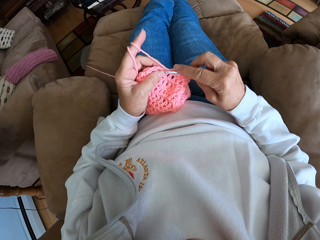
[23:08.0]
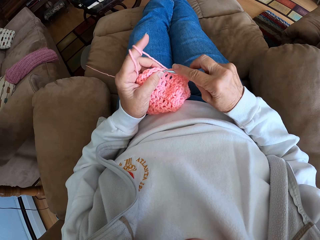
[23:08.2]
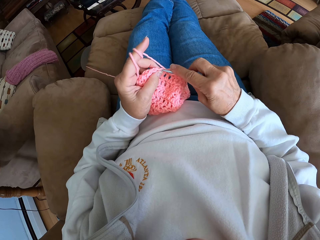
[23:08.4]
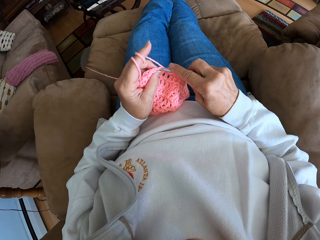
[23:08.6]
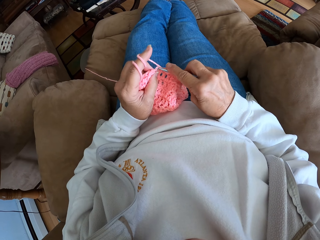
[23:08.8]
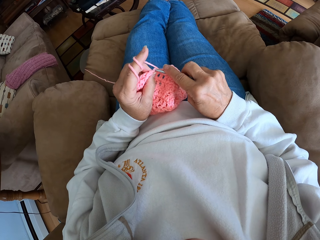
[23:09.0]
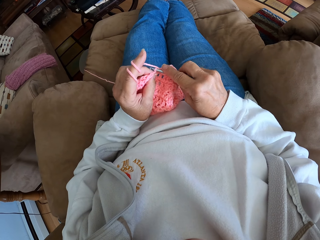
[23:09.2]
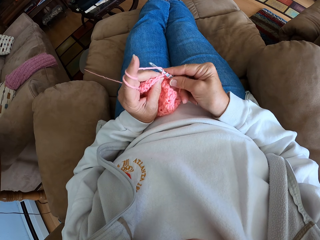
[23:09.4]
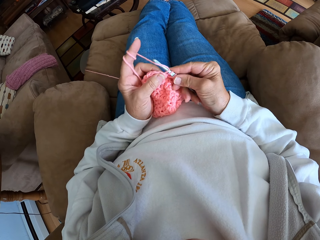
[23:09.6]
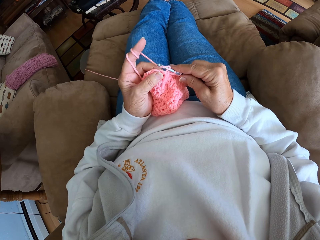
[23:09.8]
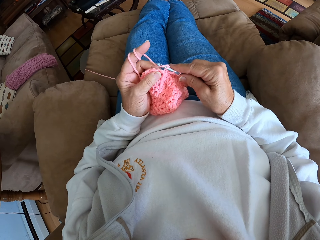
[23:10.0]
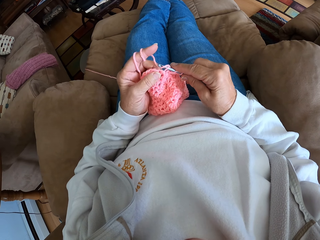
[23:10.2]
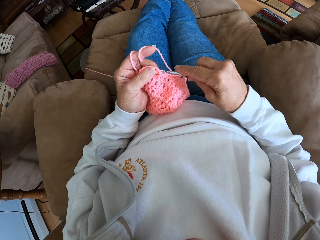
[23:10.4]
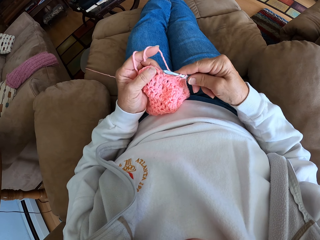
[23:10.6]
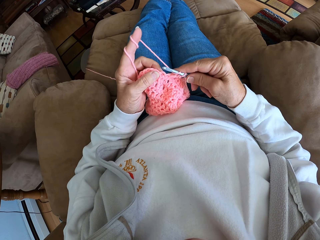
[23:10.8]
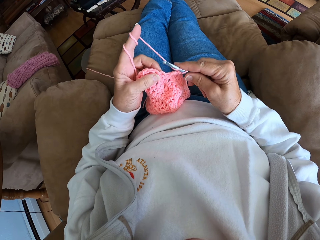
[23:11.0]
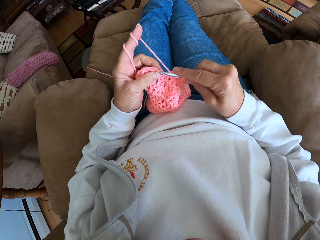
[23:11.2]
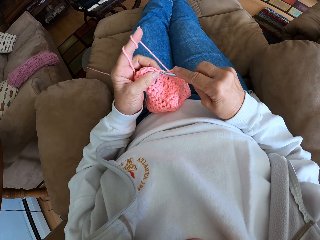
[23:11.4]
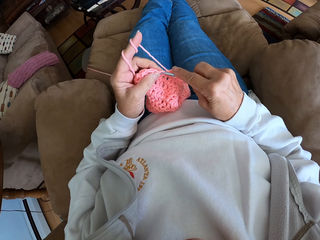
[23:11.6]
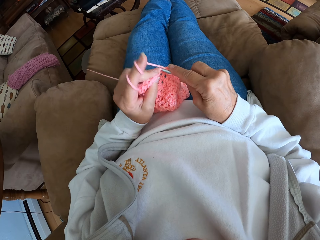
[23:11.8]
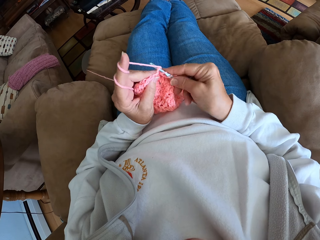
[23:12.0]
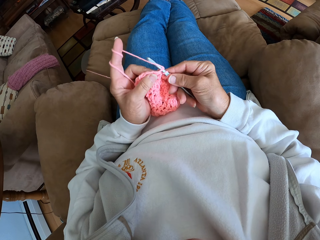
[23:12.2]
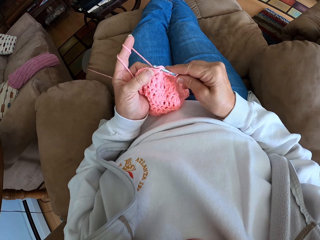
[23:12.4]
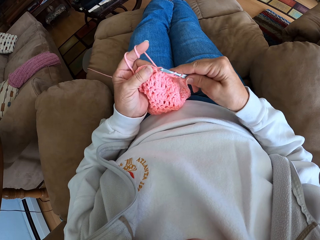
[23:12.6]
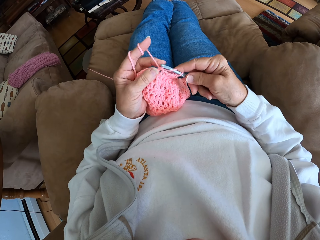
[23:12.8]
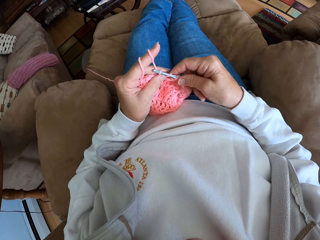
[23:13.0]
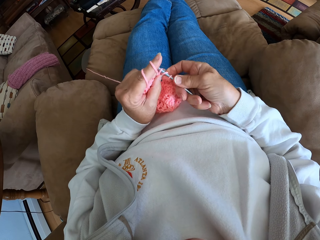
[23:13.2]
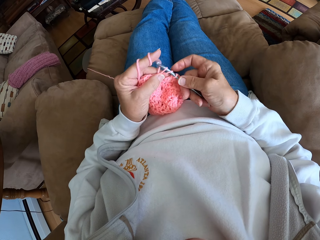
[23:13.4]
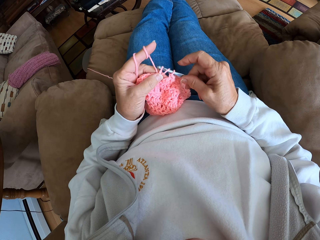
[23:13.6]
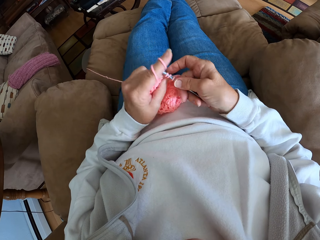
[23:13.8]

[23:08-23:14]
The camera wearer crochets with the yarn.

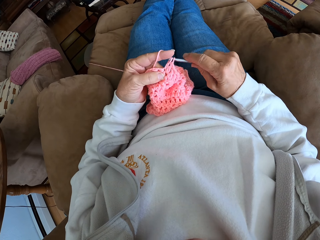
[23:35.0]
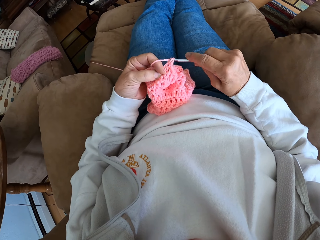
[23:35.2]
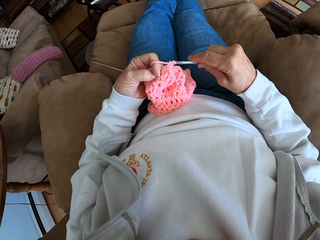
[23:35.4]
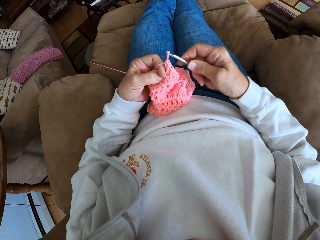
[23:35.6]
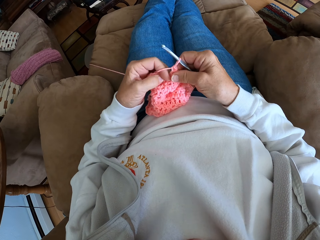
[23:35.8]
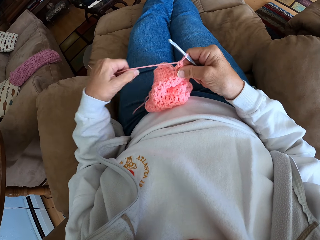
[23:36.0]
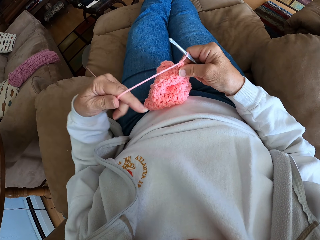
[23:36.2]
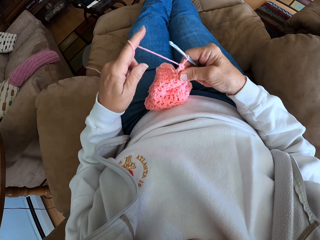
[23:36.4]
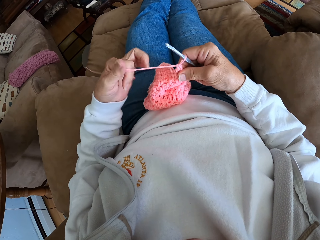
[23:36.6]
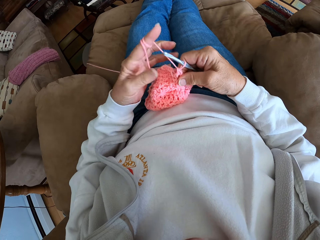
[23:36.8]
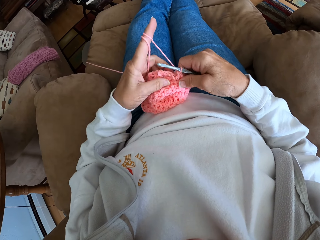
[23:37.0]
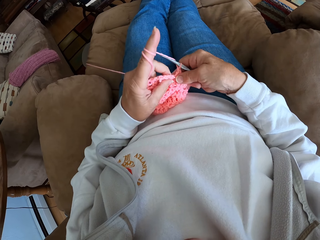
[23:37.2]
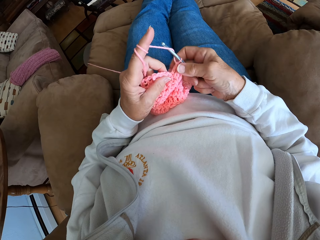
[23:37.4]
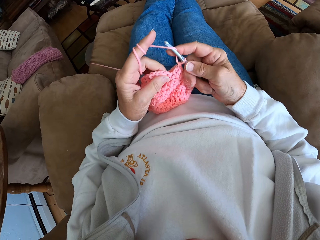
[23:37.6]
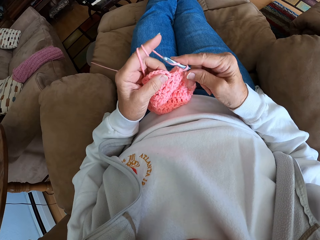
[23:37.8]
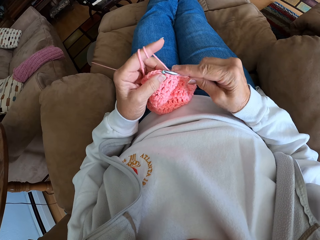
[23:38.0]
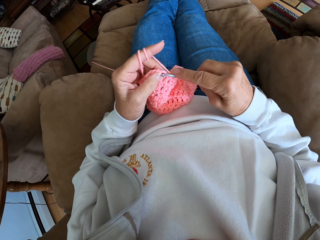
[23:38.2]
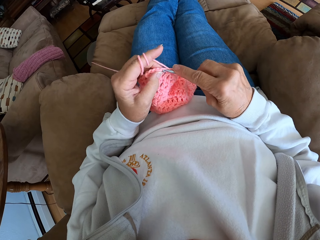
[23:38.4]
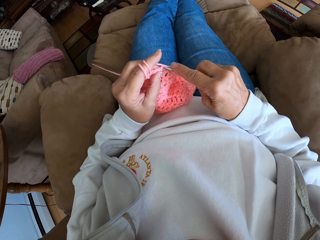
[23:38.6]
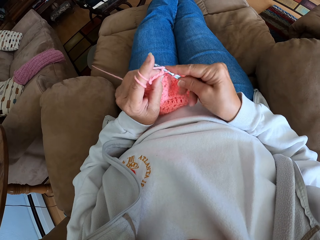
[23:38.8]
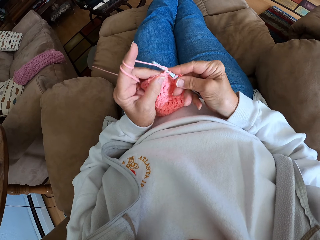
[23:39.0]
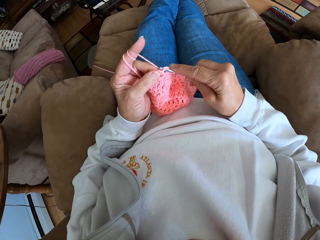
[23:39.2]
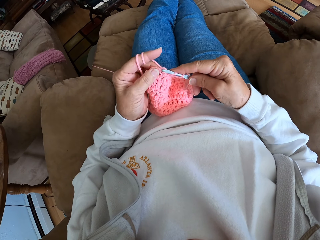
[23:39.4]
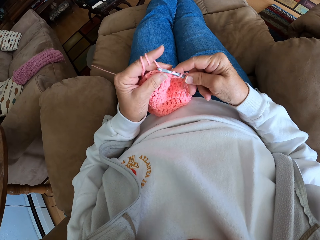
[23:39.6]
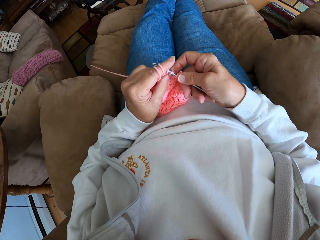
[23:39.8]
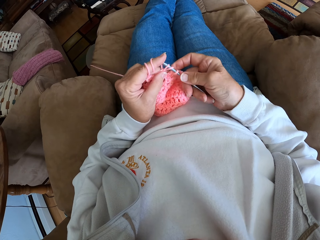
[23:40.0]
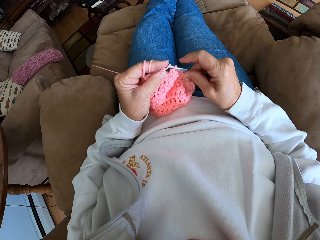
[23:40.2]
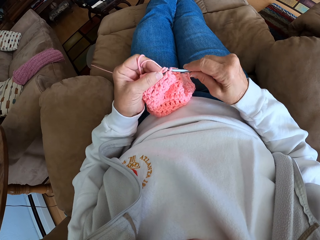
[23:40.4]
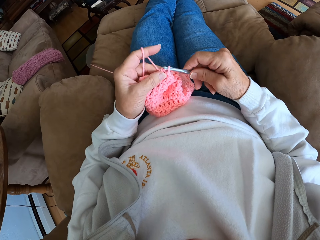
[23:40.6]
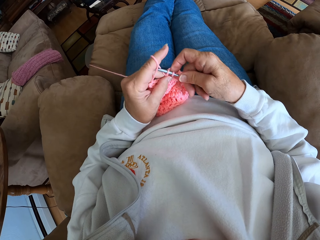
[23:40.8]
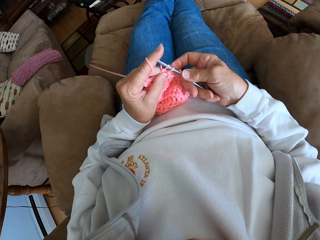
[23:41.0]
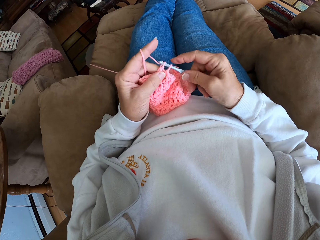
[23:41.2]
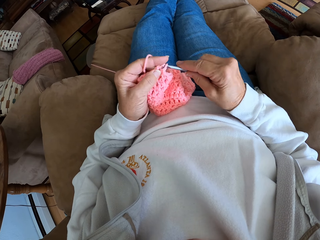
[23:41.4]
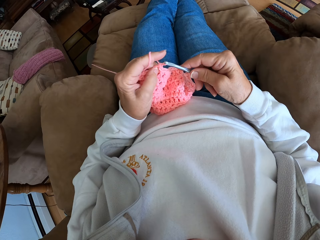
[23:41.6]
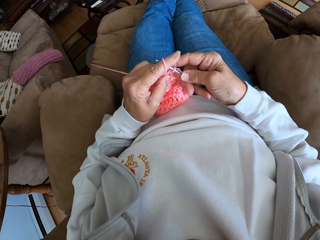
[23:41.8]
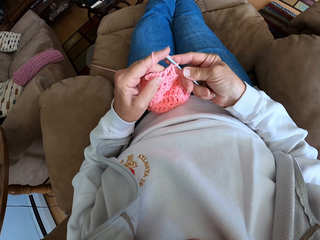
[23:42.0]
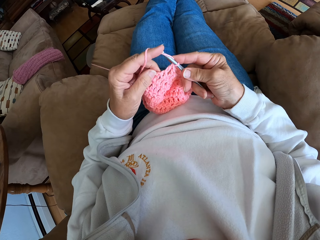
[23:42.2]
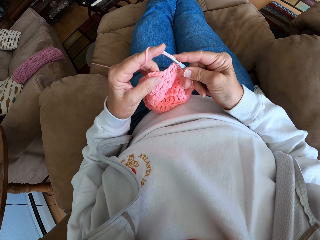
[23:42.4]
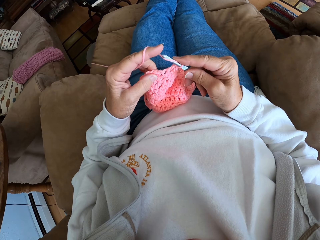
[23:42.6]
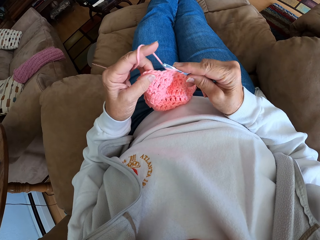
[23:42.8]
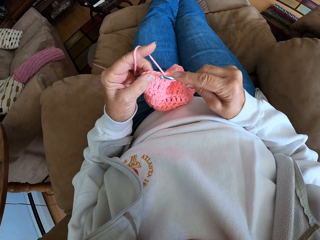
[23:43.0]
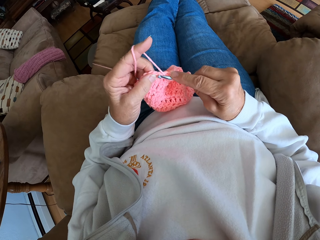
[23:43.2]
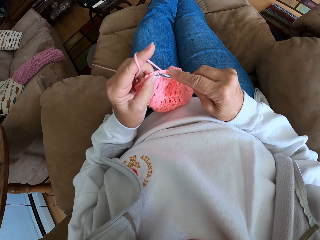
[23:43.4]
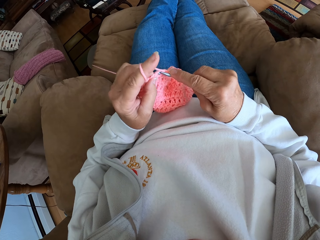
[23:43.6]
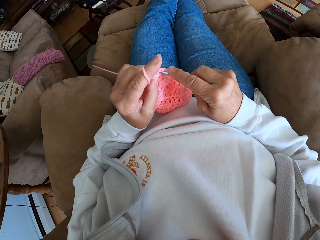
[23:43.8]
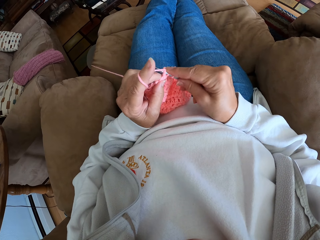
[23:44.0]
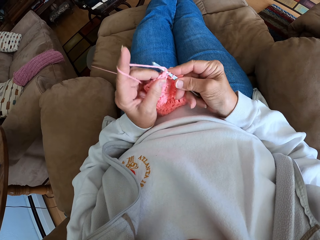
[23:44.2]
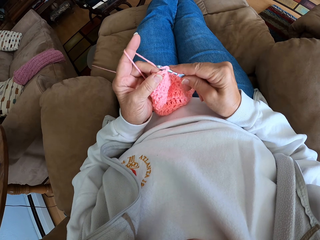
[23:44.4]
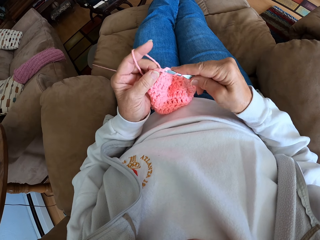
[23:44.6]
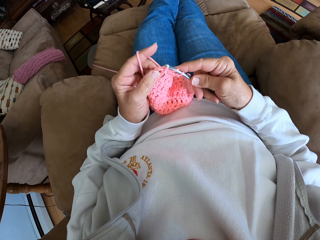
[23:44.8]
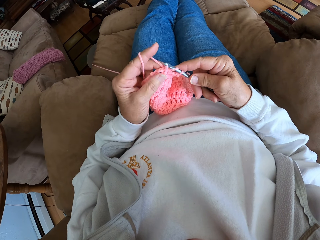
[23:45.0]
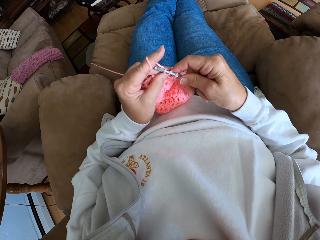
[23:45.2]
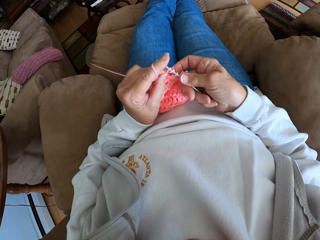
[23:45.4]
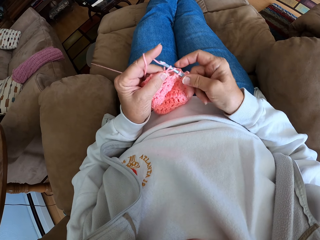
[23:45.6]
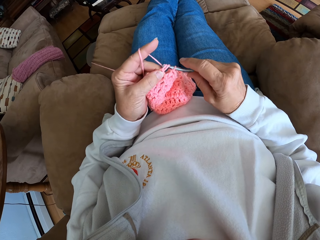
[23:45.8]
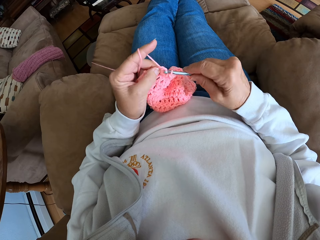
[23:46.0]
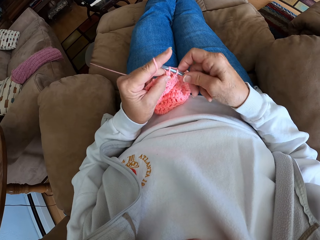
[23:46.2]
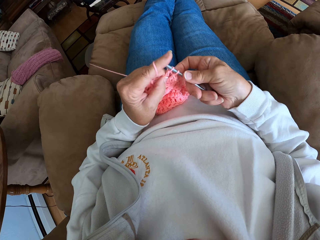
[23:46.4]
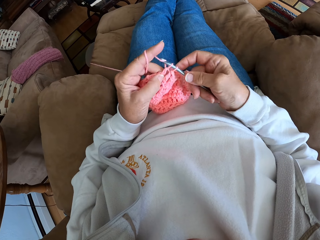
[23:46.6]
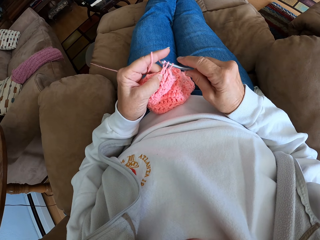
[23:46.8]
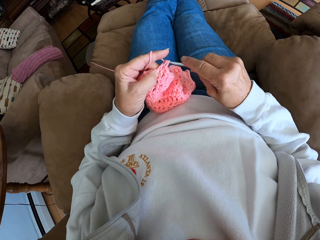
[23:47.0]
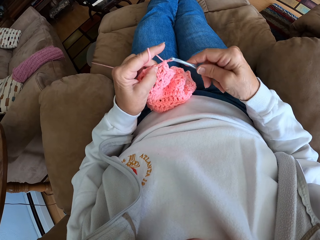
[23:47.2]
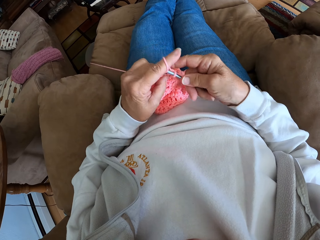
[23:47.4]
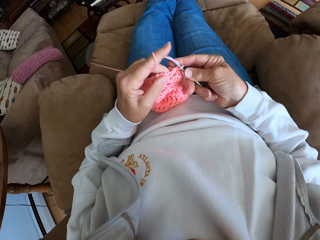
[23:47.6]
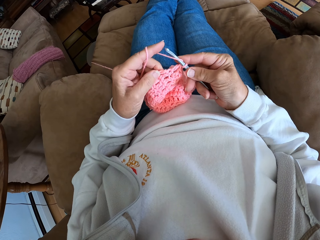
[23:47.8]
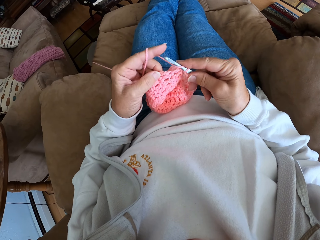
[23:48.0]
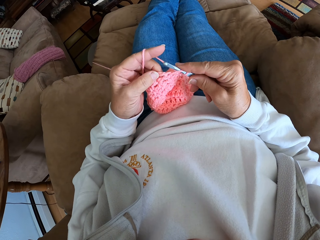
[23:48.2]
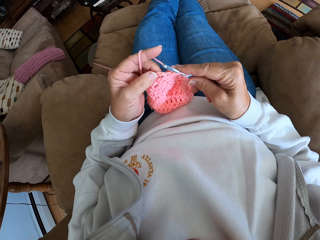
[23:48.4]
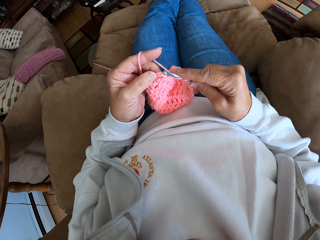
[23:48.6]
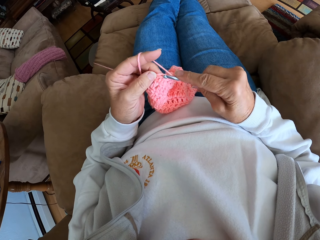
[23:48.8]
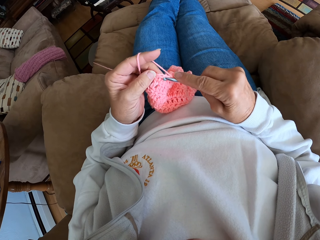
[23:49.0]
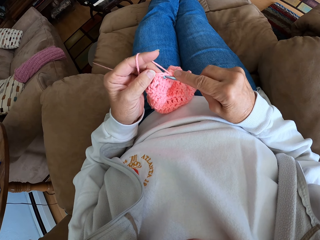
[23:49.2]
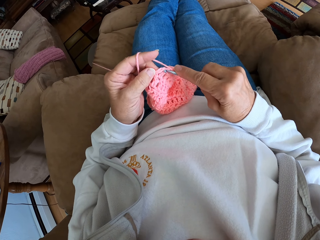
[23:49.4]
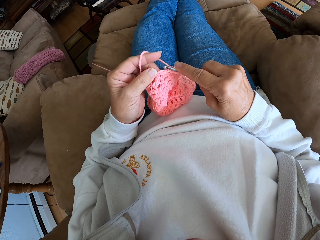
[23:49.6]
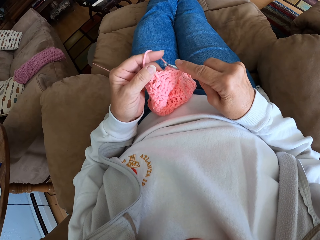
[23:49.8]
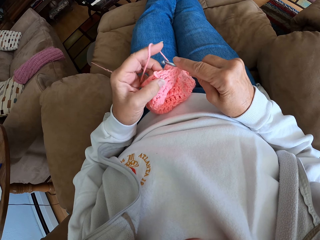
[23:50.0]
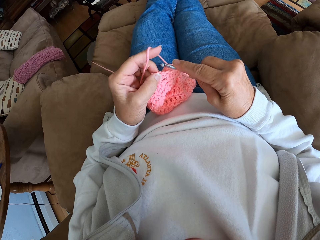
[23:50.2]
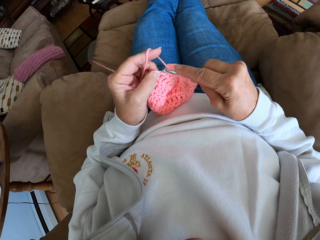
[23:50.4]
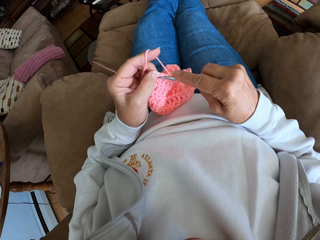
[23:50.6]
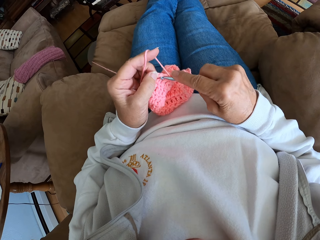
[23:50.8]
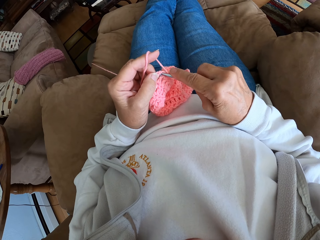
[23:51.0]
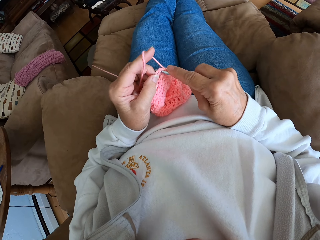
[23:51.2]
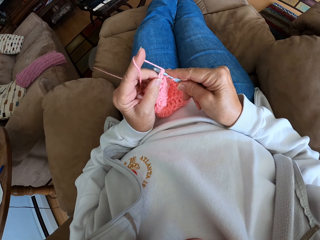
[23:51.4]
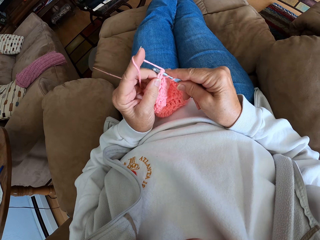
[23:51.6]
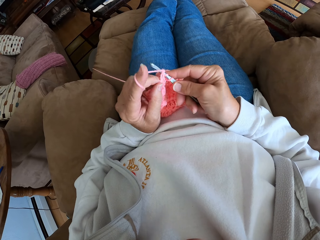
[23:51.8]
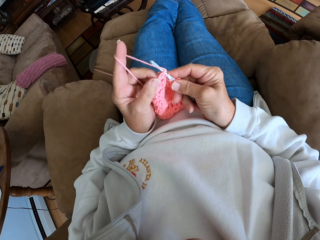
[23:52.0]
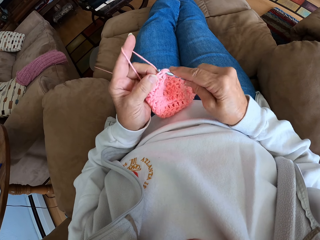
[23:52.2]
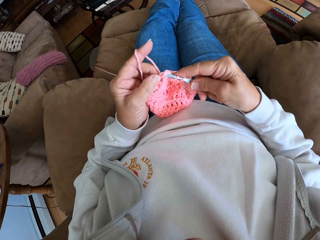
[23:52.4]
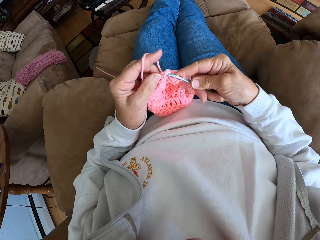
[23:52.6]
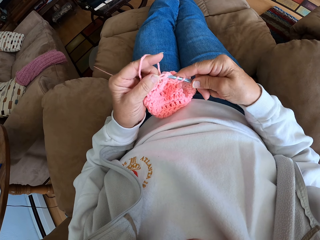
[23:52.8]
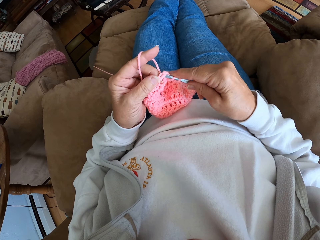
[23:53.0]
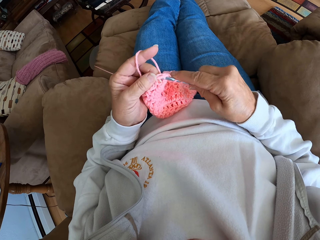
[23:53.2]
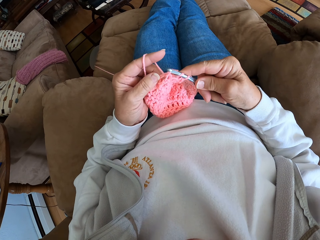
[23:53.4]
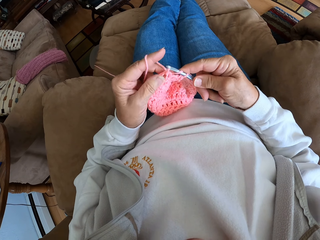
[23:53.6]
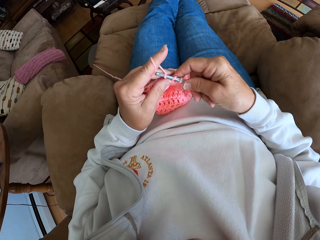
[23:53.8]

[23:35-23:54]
The camera wearer pulls a yarn. She adjusts the yarn with her hands. She crochets with the yarn. She stares at the hand. She knits.
